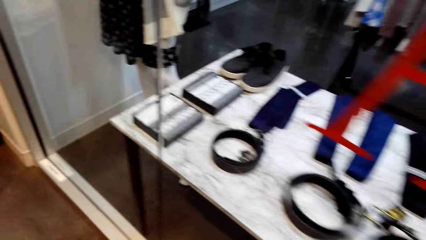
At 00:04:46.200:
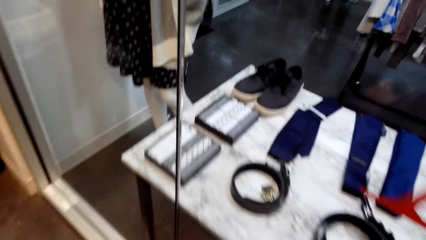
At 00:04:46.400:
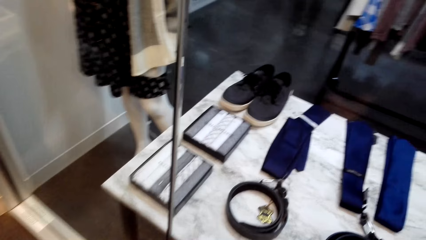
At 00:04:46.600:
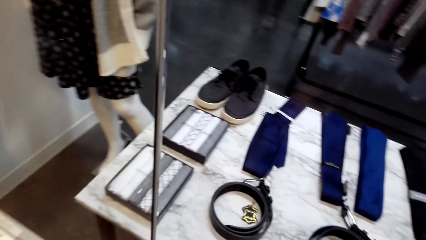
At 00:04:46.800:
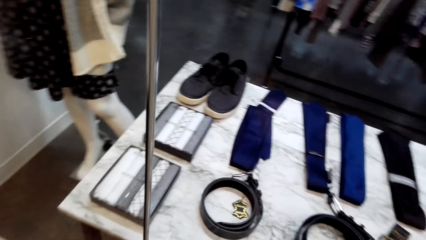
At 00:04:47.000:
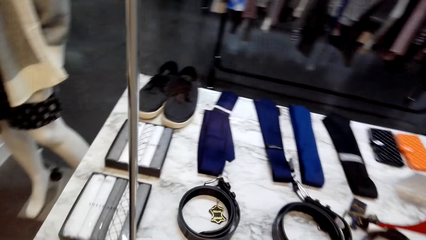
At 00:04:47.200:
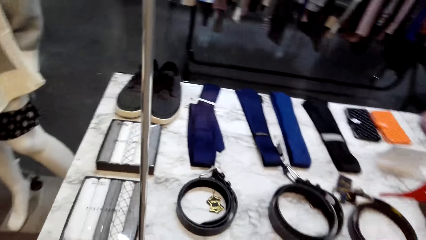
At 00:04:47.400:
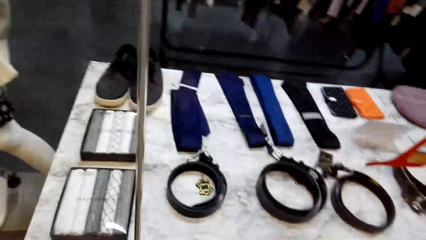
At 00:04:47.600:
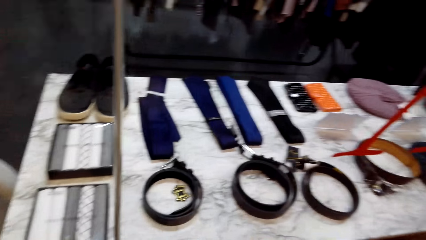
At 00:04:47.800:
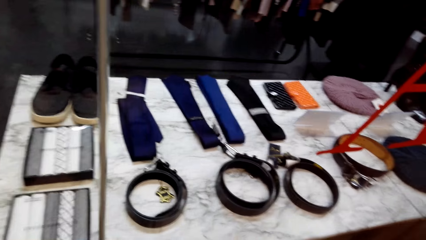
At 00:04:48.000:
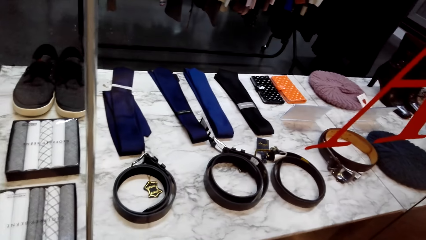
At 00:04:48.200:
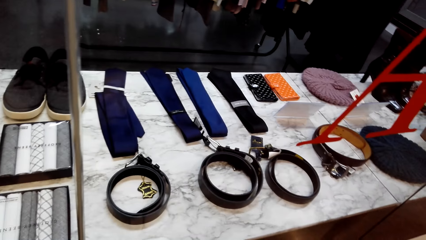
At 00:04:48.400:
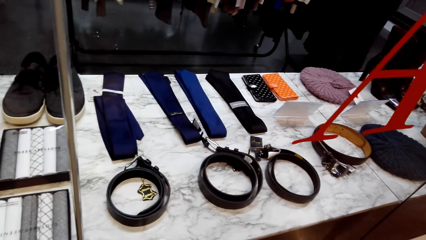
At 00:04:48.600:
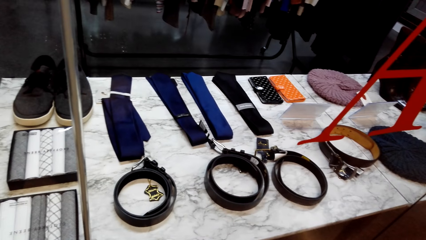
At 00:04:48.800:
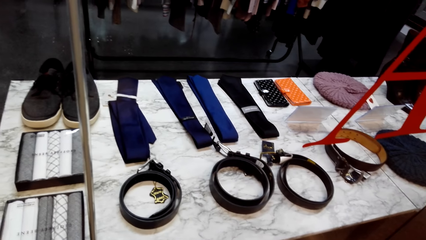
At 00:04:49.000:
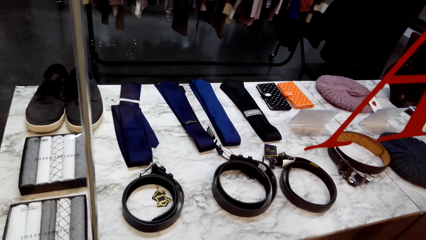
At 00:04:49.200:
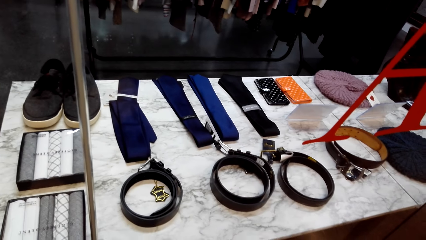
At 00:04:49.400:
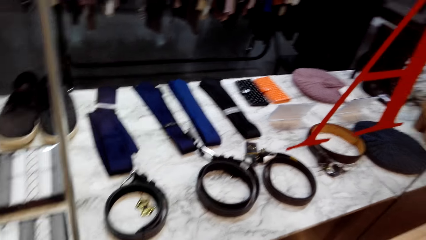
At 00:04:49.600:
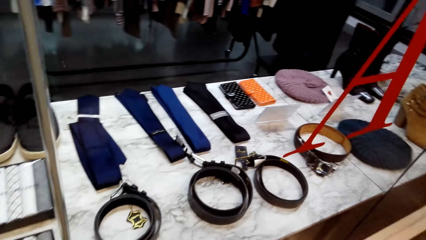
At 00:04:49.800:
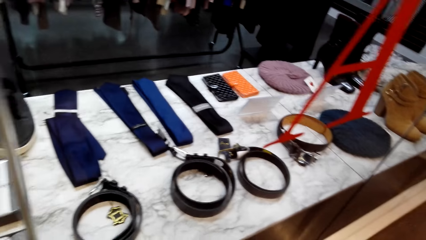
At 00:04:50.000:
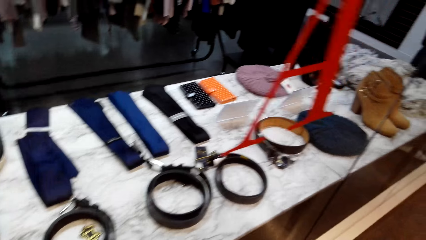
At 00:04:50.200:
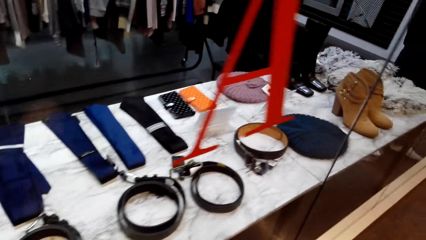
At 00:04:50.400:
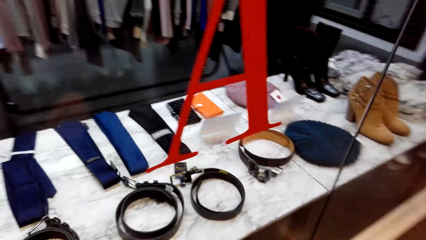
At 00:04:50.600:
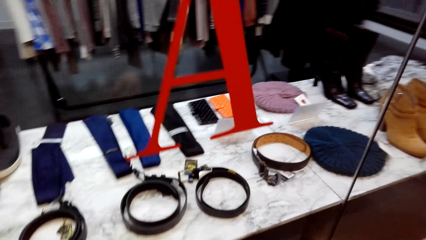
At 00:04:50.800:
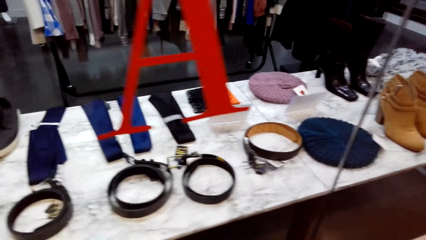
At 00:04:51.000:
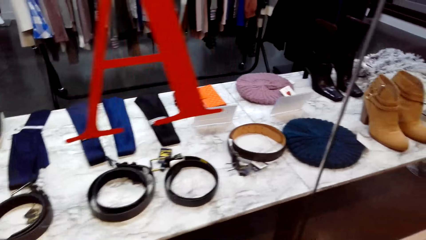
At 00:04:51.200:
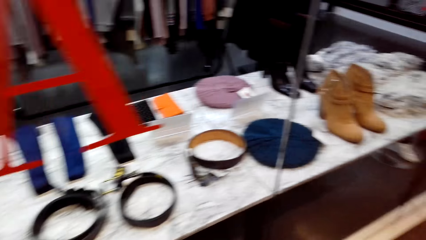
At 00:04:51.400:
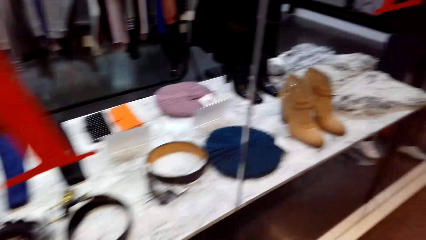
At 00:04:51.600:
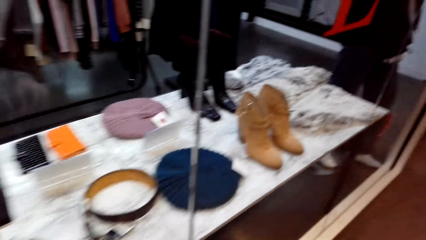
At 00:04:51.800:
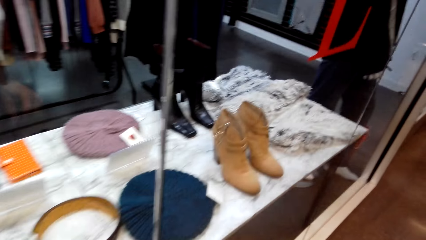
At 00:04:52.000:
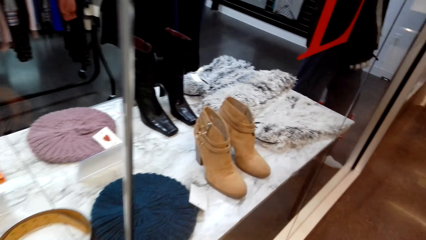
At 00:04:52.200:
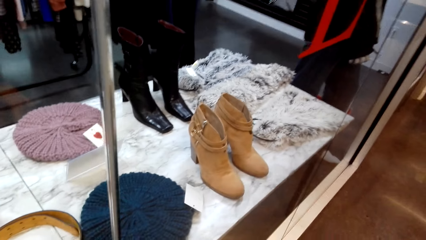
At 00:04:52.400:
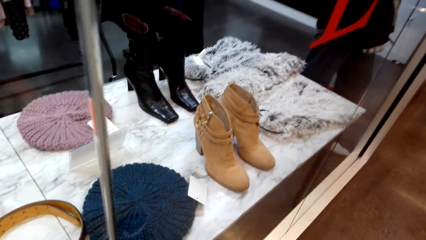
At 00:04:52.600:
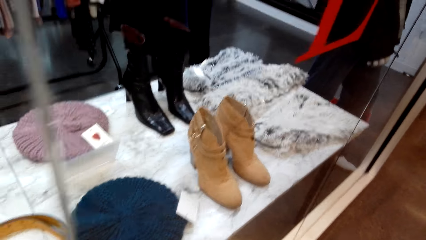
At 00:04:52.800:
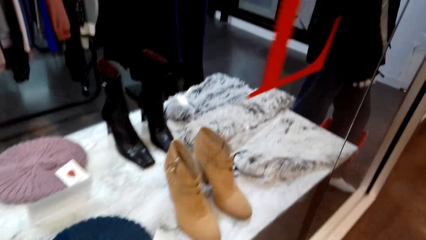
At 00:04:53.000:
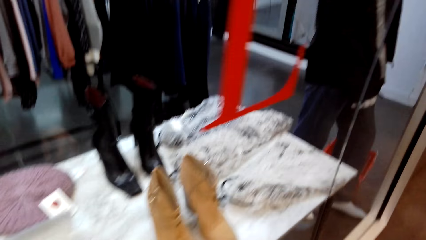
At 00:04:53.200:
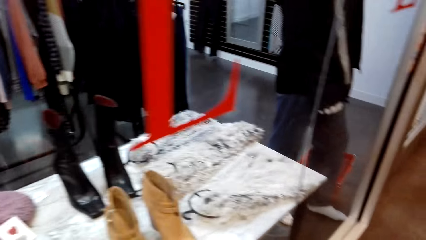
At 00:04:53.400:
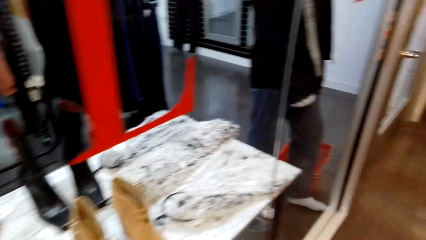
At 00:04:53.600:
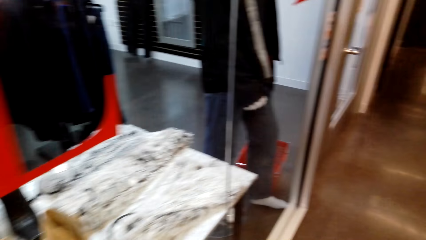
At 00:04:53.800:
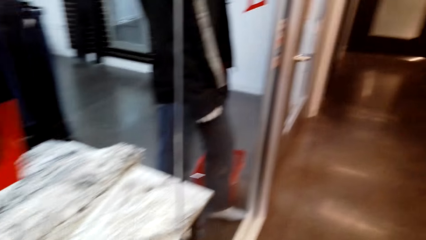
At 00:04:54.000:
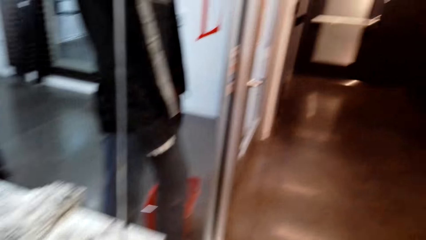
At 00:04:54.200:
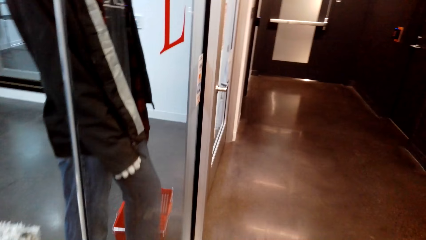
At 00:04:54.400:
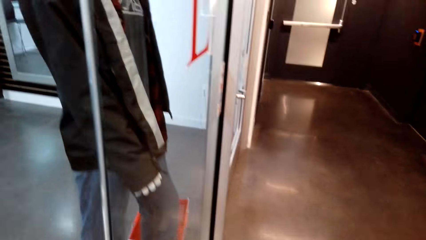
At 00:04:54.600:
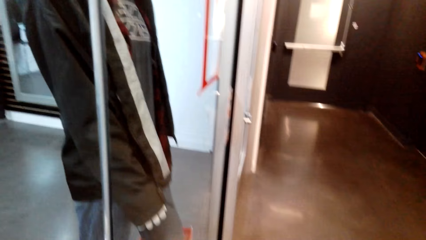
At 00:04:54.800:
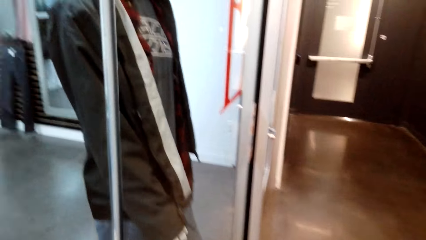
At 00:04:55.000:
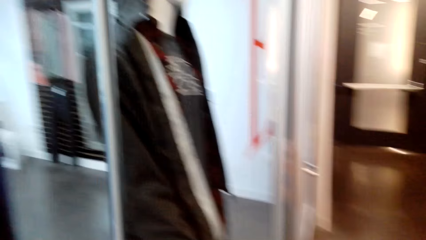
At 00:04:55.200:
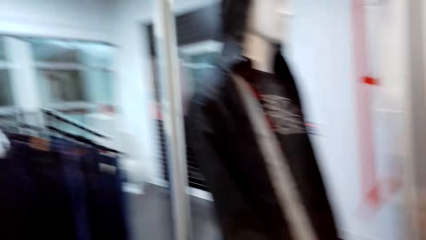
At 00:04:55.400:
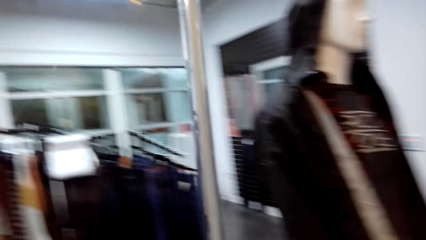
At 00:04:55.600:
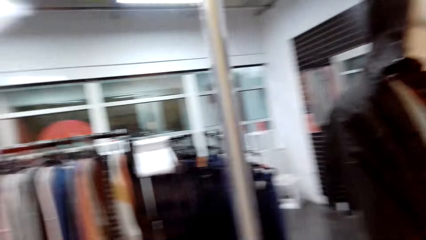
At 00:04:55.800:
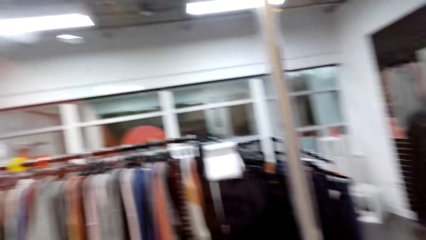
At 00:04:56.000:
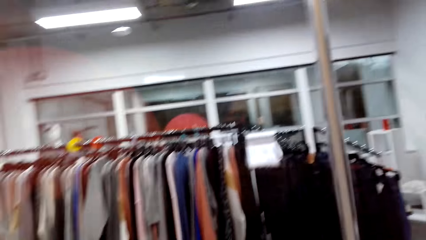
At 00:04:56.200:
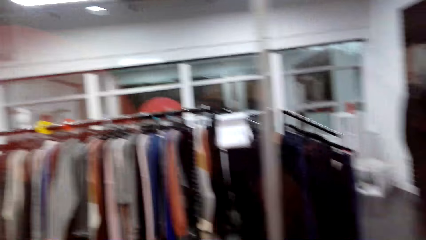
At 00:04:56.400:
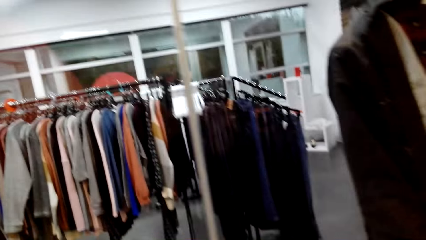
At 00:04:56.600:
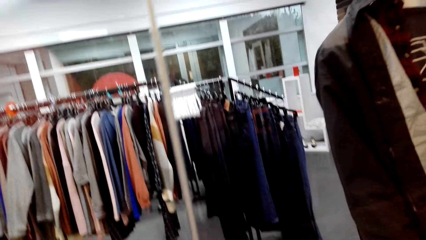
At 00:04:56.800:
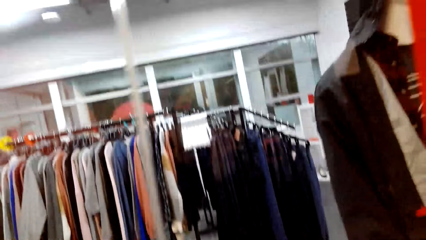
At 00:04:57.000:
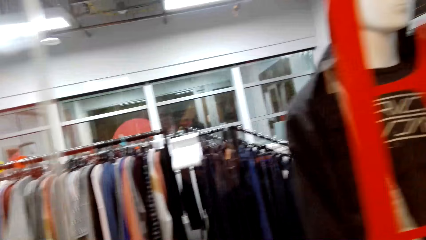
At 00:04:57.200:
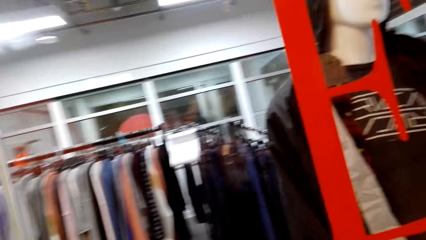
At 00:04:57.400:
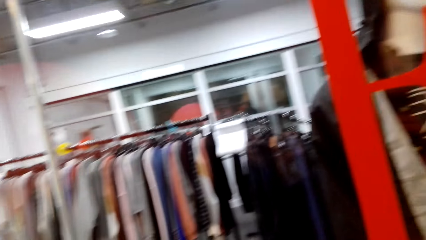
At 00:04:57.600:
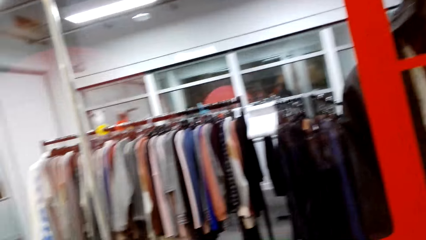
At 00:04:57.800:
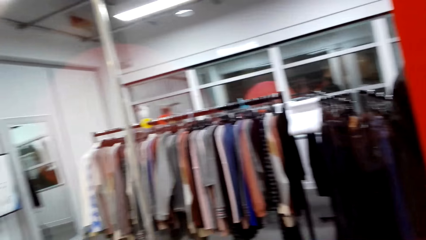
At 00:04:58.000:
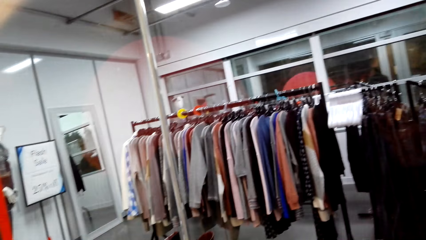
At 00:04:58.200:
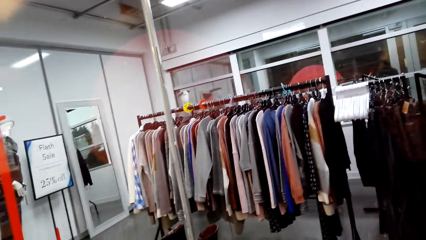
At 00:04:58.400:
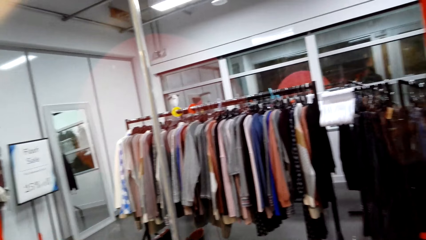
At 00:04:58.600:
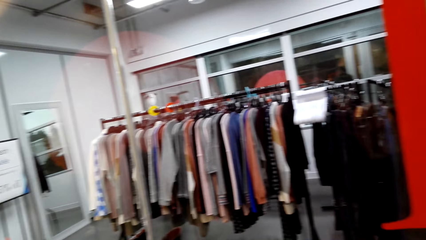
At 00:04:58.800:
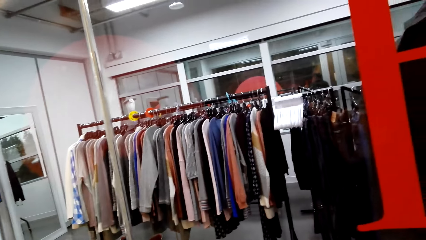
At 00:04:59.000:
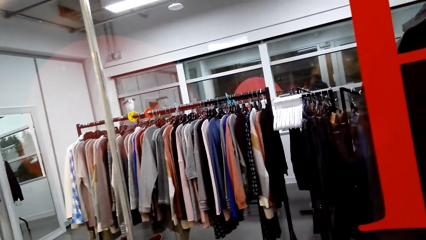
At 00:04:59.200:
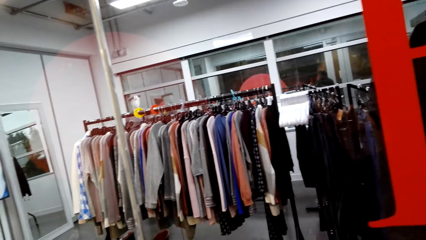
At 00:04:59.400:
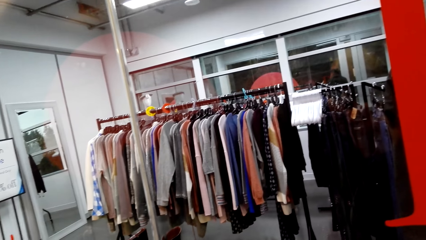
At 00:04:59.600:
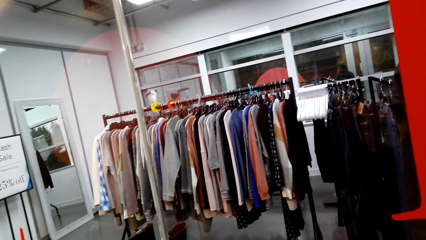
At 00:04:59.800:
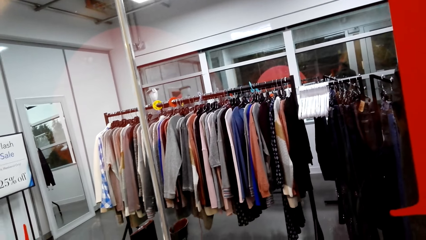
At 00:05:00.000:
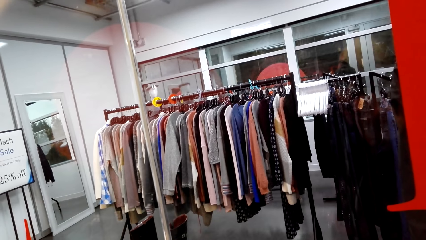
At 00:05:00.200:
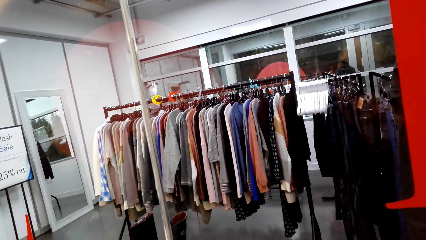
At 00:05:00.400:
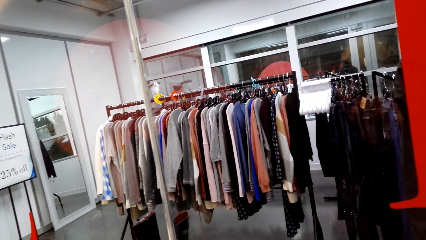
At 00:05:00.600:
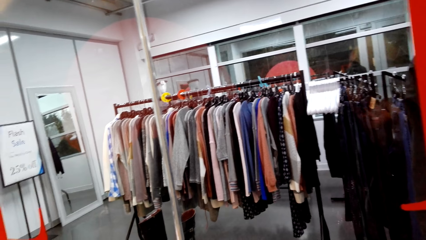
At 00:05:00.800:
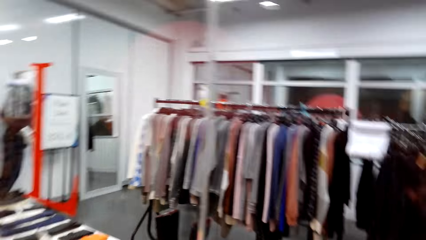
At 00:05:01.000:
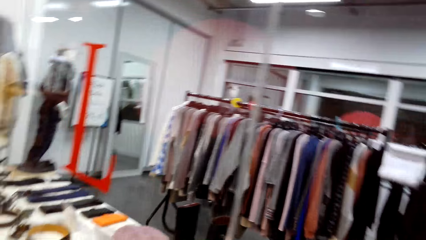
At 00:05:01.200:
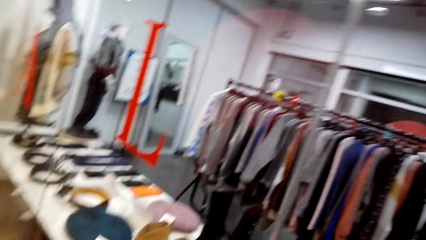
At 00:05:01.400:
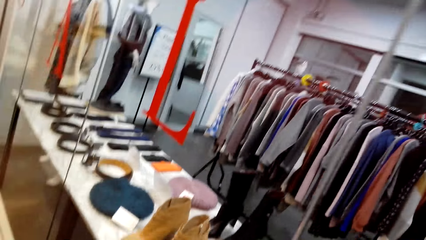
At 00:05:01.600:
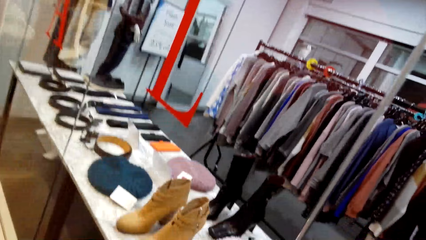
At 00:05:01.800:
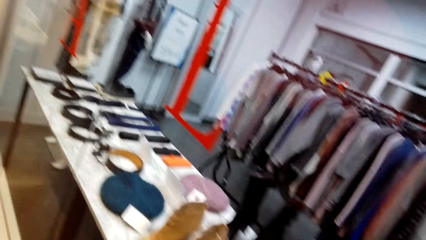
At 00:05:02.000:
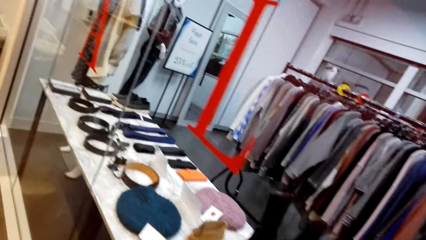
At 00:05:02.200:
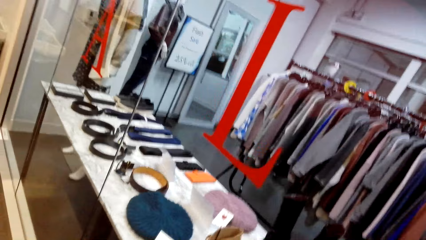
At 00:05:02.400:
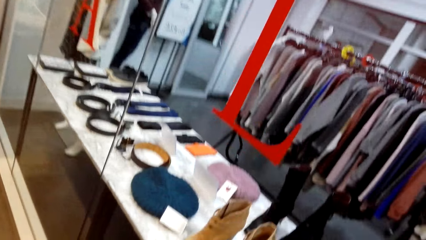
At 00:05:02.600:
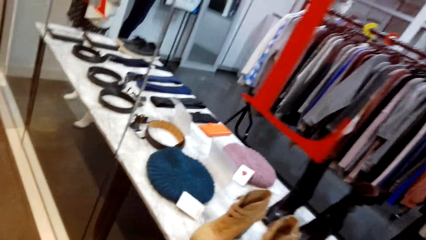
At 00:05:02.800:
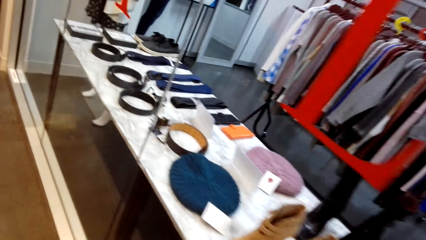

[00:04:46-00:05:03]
The camera wearer looks around. They walk. They look around. They look around.
